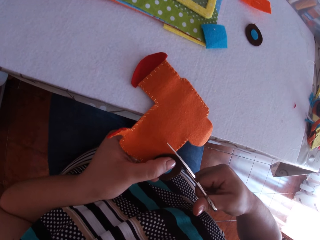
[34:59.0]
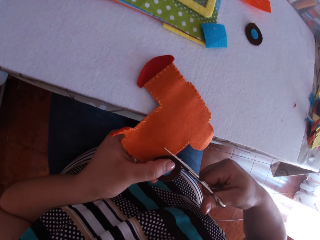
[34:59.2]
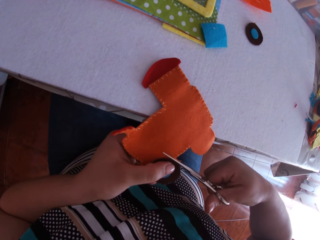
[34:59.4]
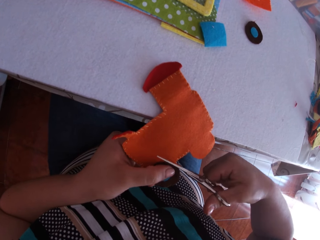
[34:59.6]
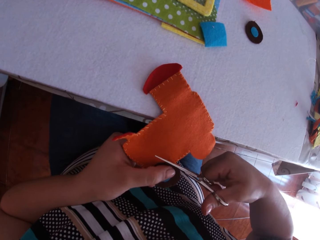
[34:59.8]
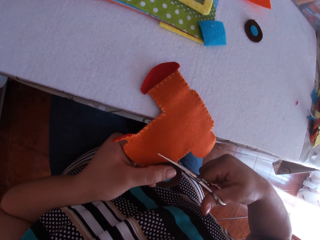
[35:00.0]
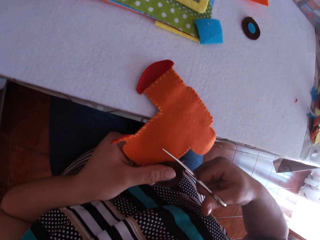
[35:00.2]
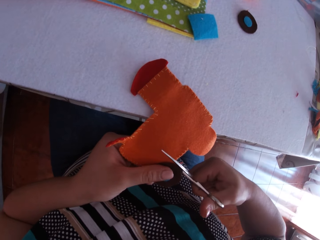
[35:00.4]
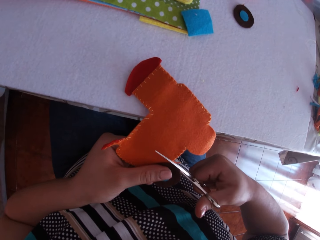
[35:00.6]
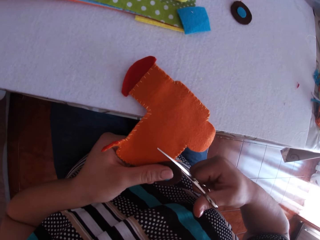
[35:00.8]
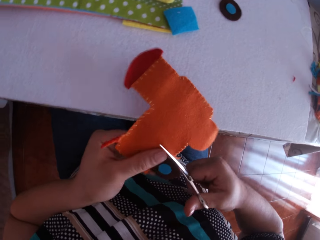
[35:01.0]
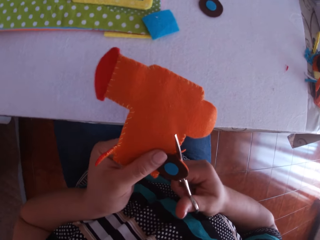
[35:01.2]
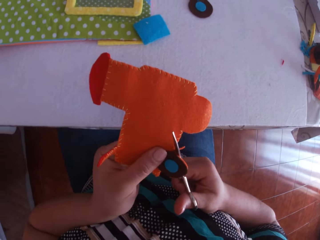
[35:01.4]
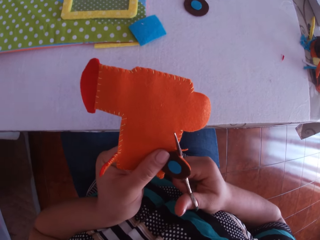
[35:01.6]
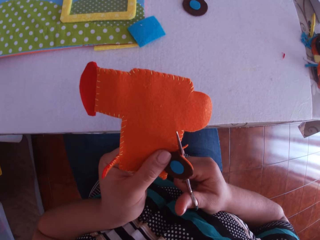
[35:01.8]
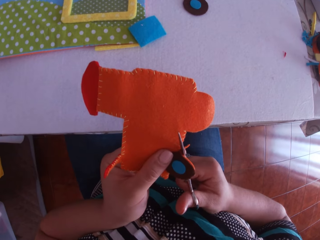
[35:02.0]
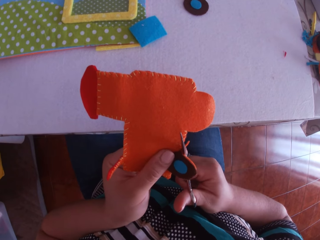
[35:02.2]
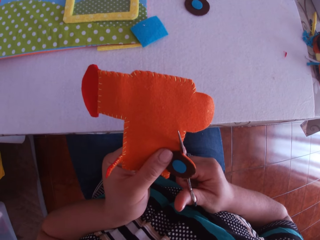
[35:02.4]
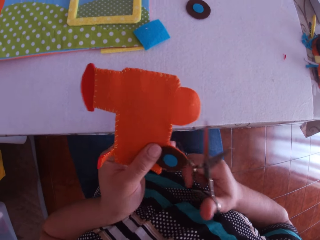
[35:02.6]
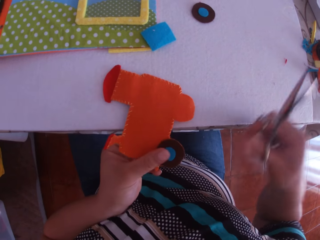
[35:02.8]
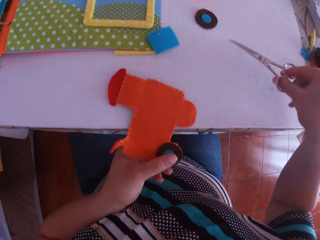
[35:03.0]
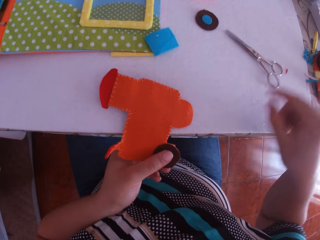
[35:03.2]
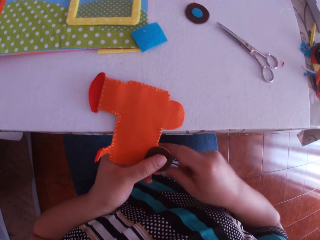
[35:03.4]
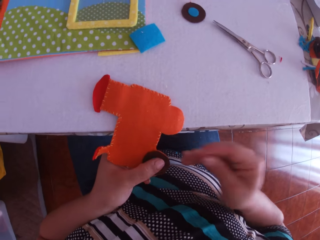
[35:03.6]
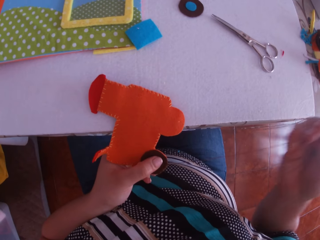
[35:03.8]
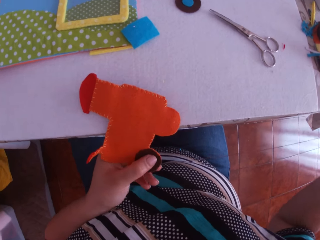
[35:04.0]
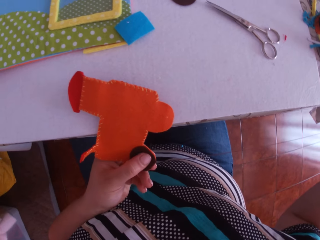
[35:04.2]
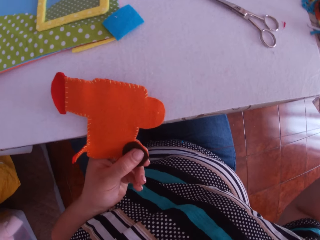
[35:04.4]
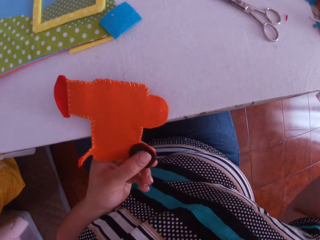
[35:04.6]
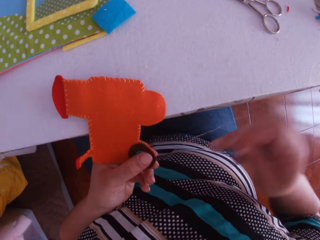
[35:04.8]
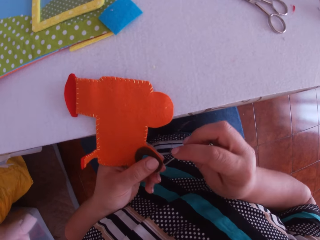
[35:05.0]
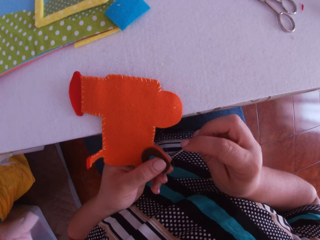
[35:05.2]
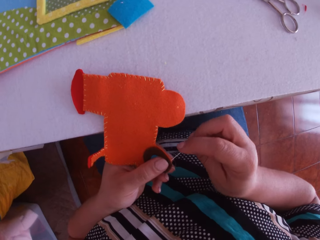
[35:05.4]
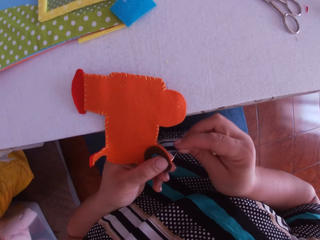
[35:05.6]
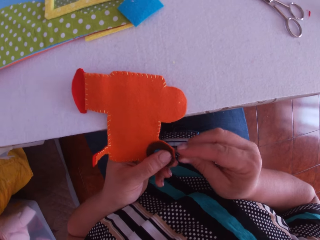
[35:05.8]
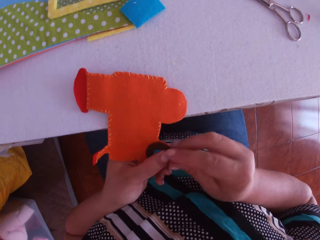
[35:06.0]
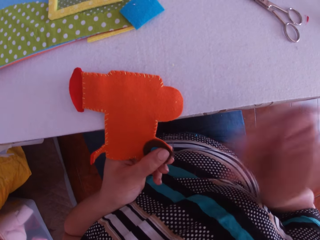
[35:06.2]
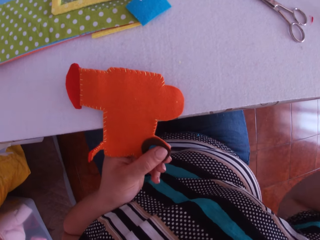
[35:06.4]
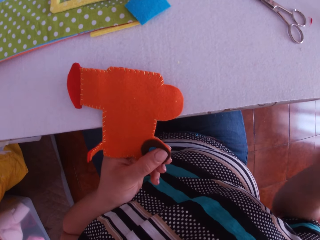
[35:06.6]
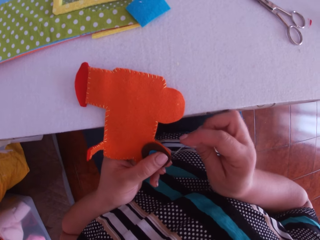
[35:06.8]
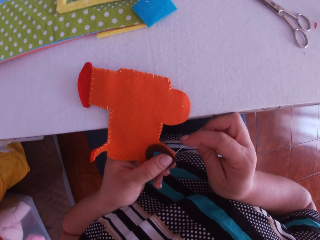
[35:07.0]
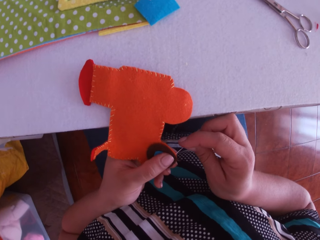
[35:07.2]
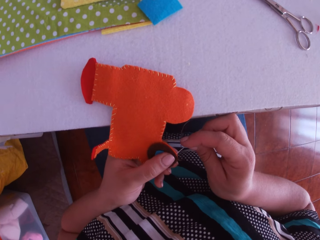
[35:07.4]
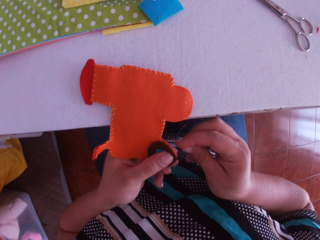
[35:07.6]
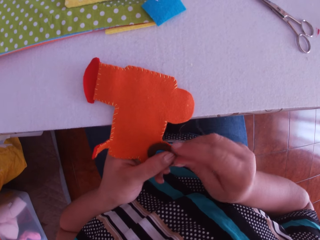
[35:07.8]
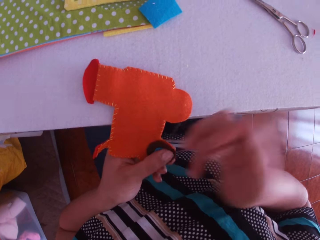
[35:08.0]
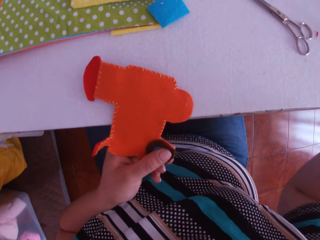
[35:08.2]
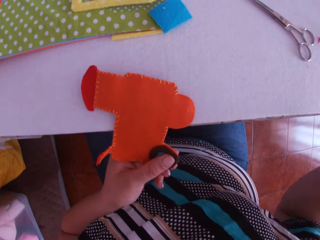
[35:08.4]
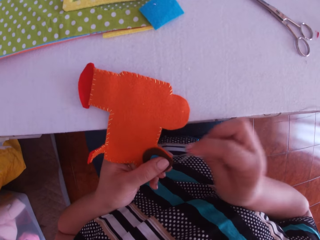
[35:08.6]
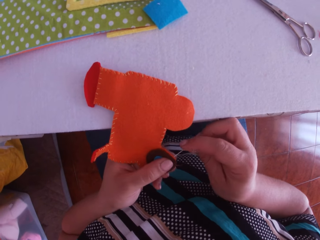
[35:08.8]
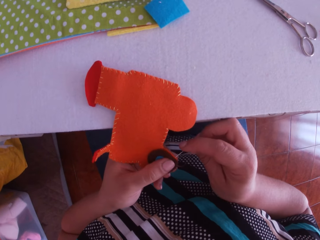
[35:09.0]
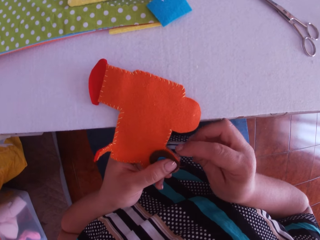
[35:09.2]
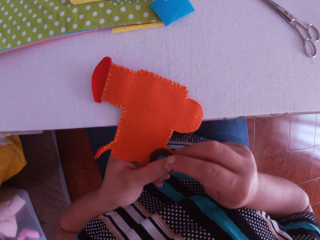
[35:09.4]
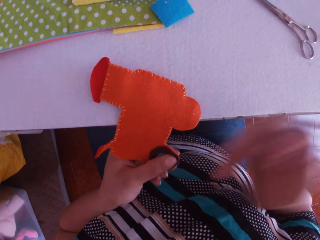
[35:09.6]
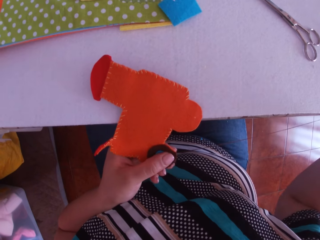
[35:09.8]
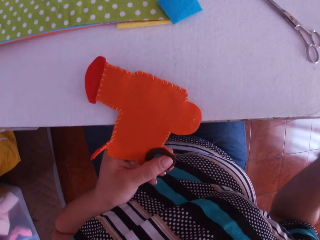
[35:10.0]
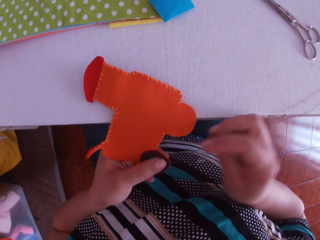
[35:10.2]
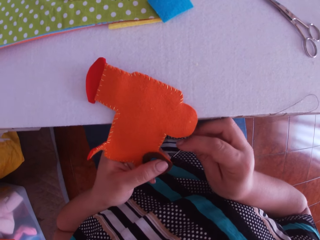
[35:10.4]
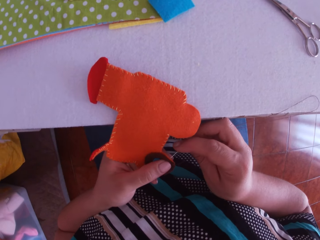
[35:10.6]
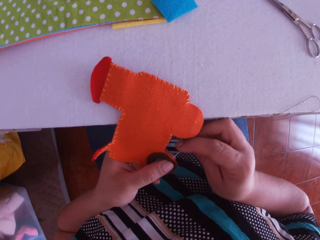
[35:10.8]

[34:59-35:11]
The camera wearer swings her hand. She drops the scissors on the table with her right hand. She swings her hand. She sews the wheel to the paper train with the needle in her right hand.

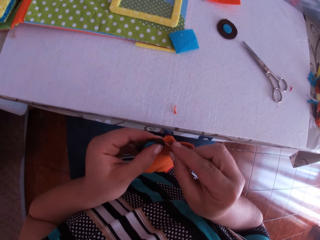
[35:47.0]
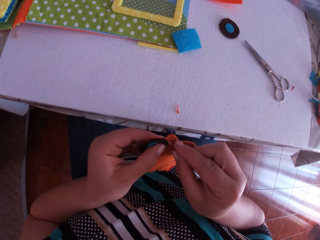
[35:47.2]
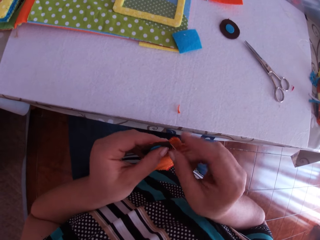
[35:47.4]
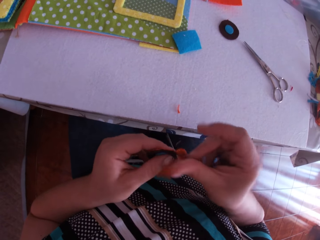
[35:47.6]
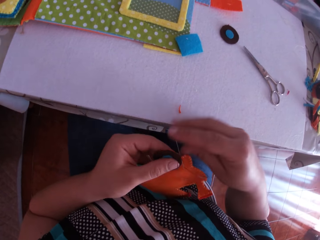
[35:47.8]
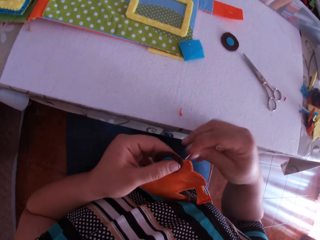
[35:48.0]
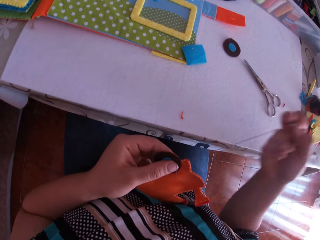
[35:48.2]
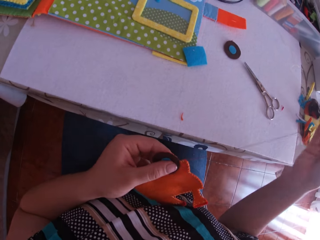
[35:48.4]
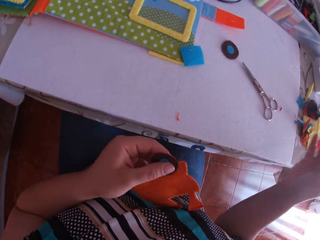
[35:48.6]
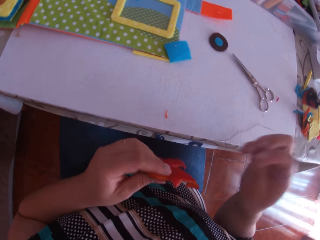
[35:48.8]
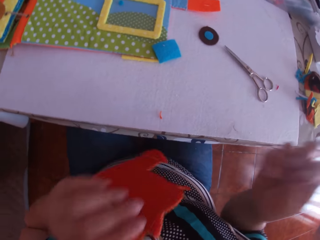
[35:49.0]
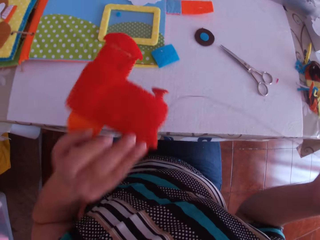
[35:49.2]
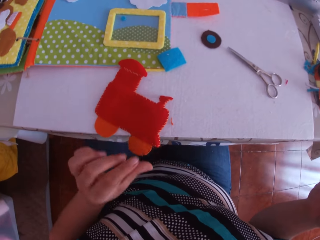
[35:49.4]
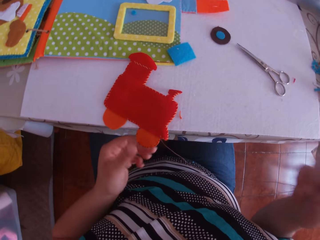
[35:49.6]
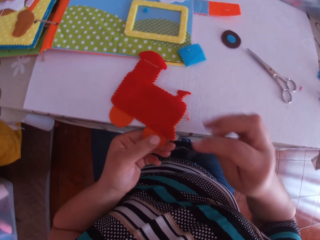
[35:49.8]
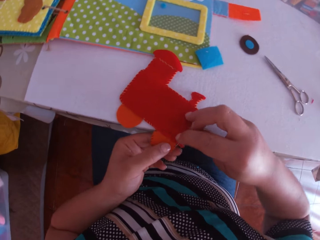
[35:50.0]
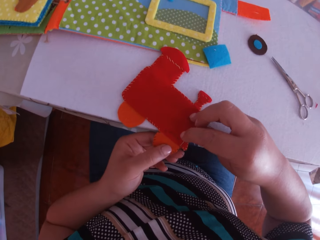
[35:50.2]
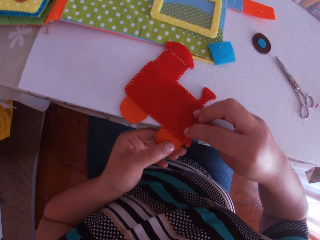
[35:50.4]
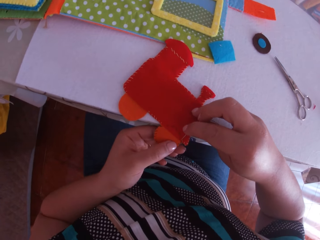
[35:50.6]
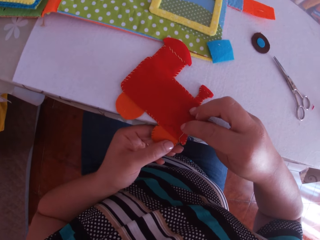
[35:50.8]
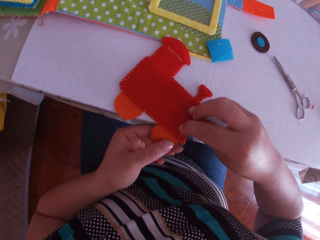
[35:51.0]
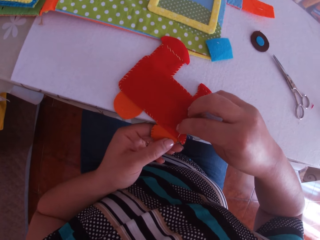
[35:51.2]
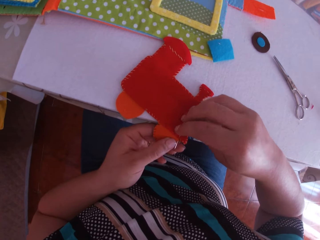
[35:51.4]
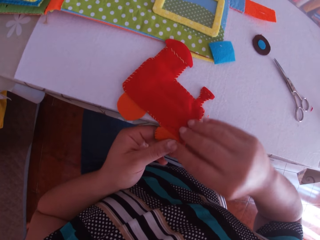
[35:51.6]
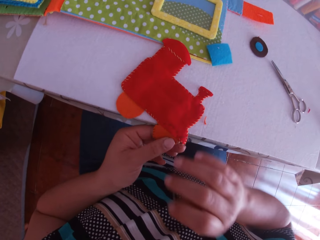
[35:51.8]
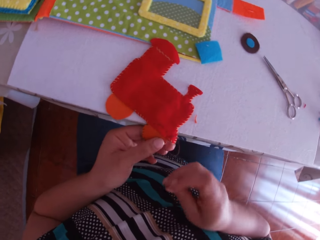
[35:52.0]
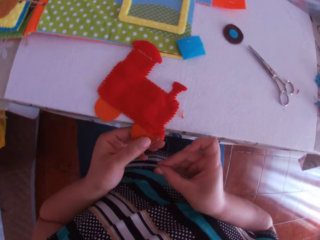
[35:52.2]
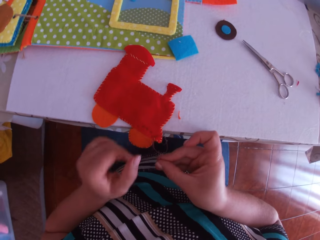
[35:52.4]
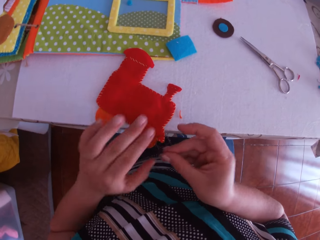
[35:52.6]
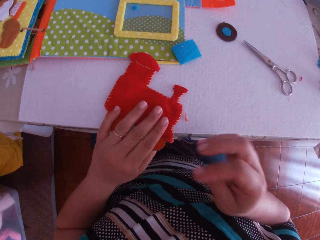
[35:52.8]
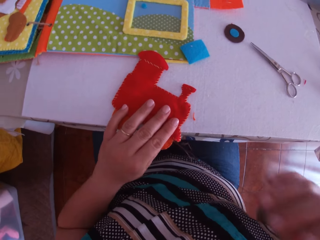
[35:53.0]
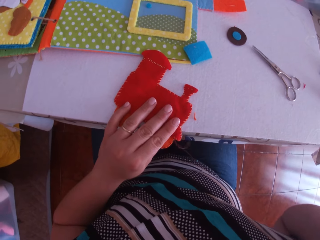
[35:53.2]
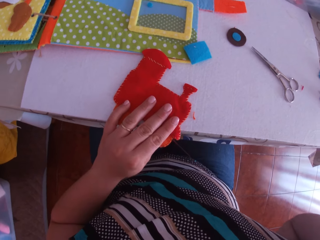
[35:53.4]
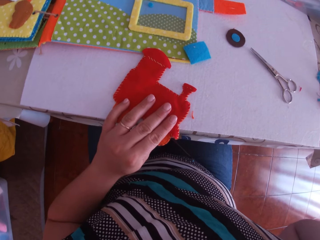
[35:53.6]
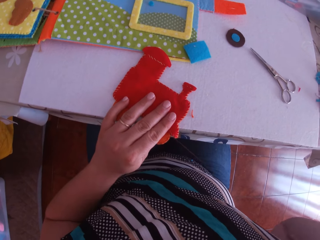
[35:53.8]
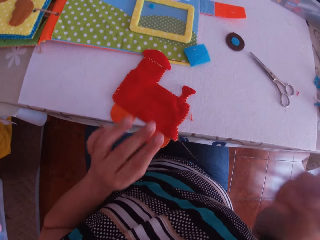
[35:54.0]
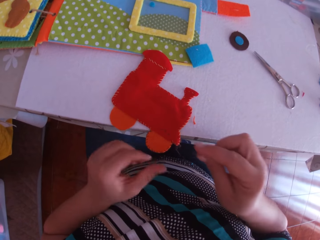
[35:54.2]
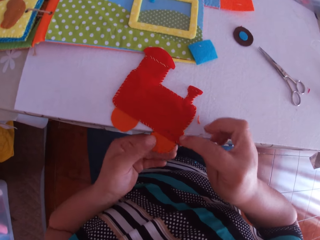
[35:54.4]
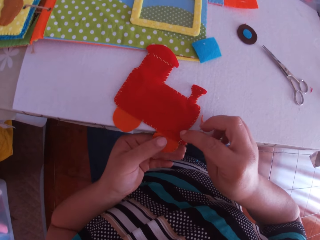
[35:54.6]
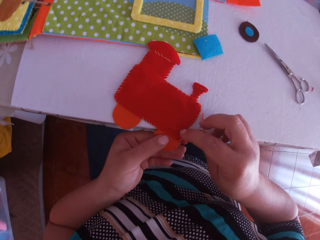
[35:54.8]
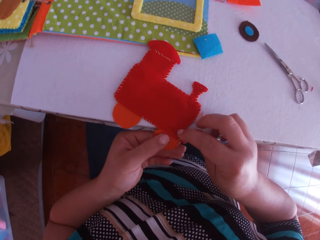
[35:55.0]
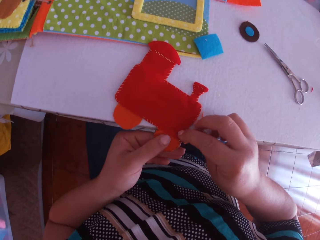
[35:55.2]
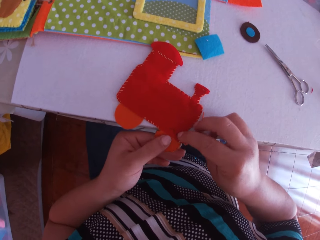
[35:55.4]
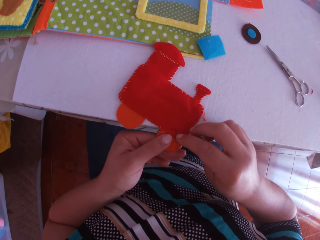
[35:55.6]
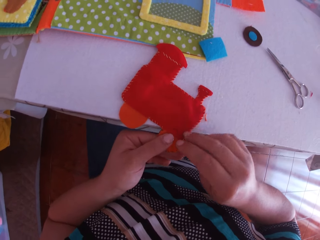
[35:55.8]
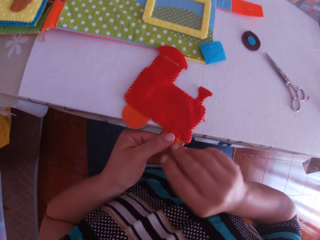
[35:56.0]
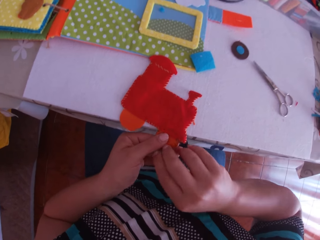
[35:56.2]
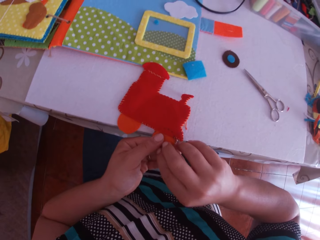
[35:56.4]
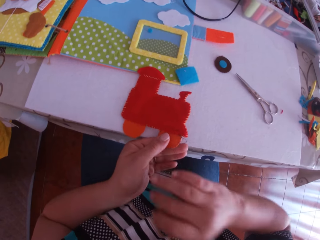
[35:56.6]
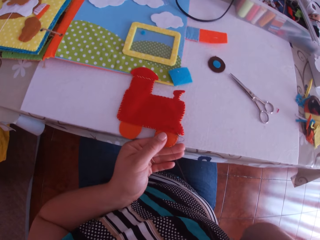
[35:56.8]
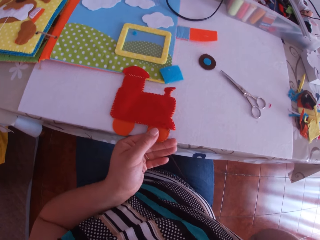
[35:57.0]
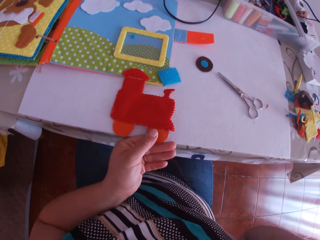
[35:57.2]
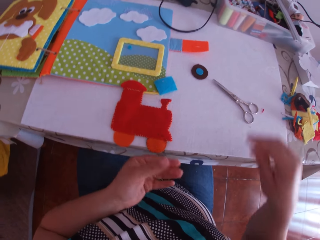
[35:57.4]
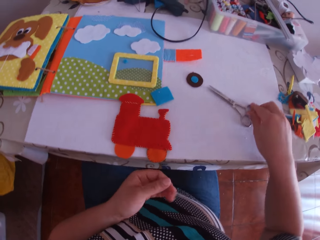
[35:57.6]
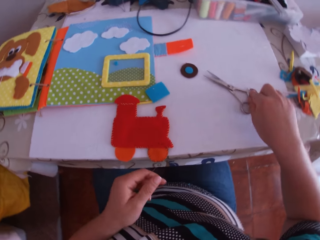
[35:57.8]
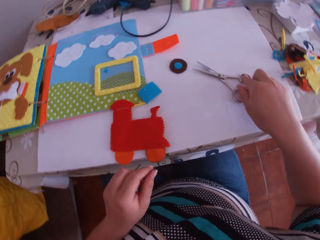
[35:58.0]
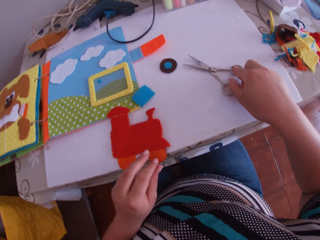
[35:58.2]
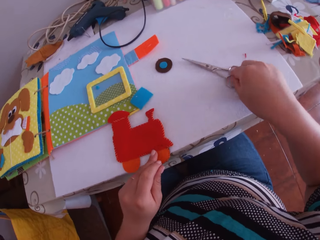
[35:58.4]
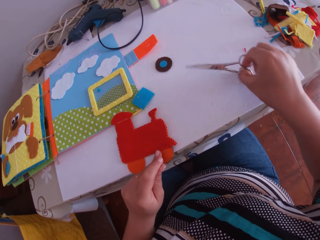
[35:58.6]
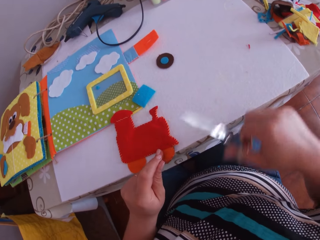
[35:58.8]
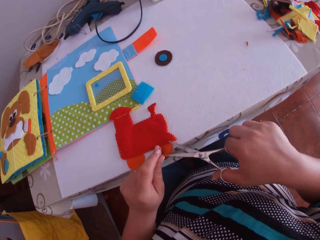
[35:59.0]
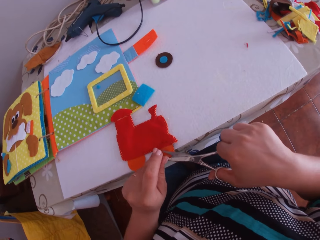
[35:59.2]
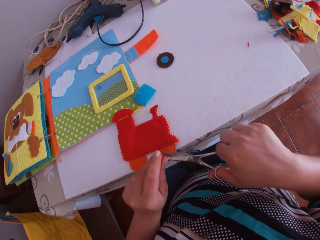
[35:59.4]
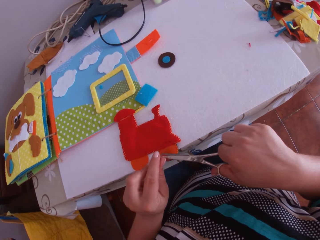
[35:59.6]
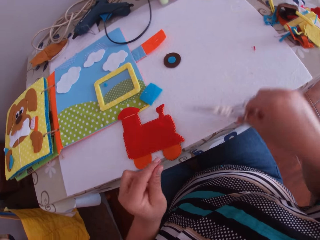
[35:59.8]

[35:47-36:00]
The camera wearer turns the felt train craft or paper train. She places the paper train on the table with her left hand. She swings her hand. She sews the wheel to the paper train with the needle in her right hand. She swings her hand. She holds the felt train craft with the left hand. She touches something. She swings her hand. She holds the felt train craft with the left hand. She sews the felt train craft using the needle and a thread. She swings her hand. She picks the scissors on the table with her right hand. She cuts the thread with the scissors in her right hand.
